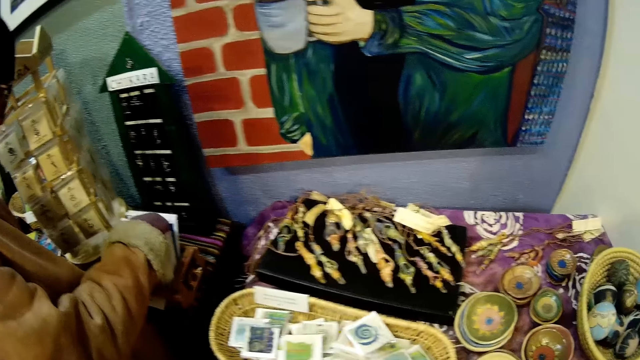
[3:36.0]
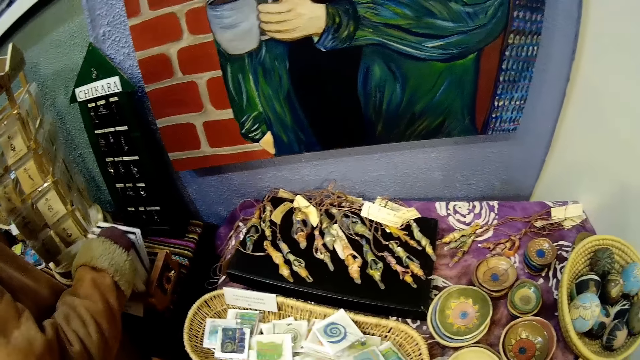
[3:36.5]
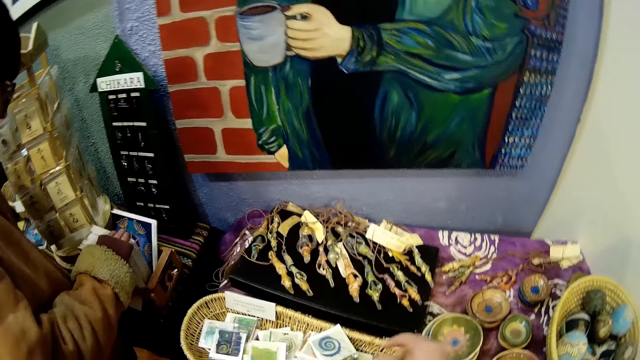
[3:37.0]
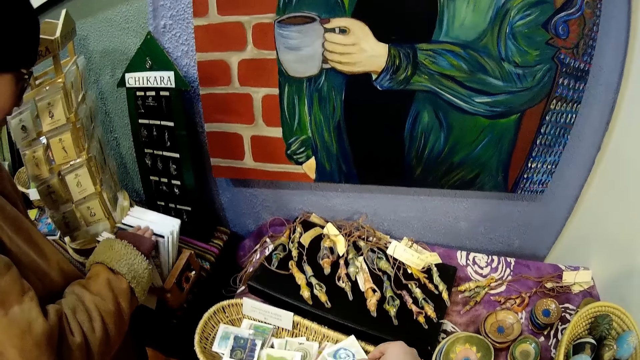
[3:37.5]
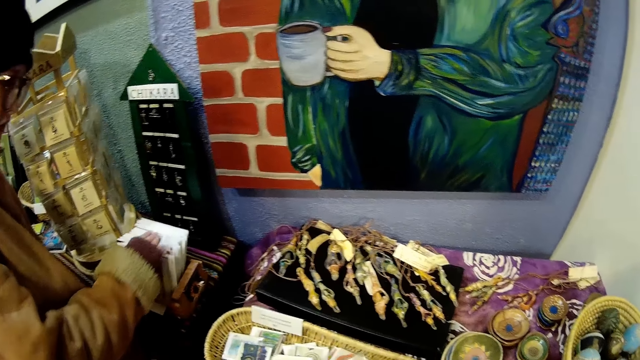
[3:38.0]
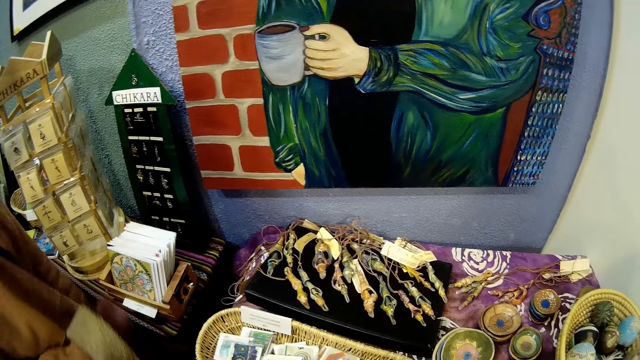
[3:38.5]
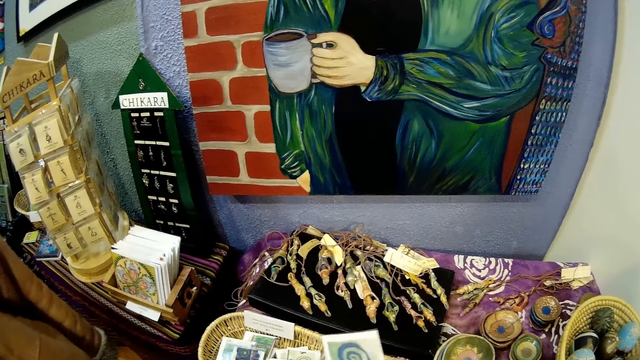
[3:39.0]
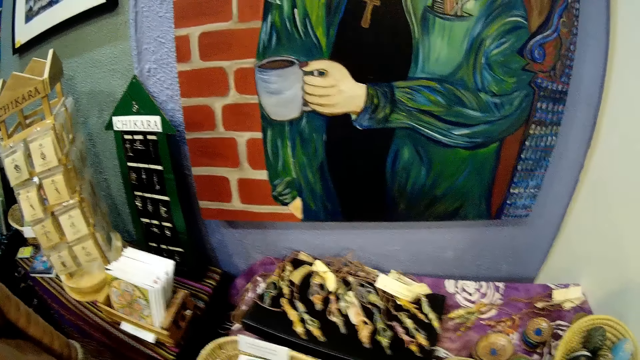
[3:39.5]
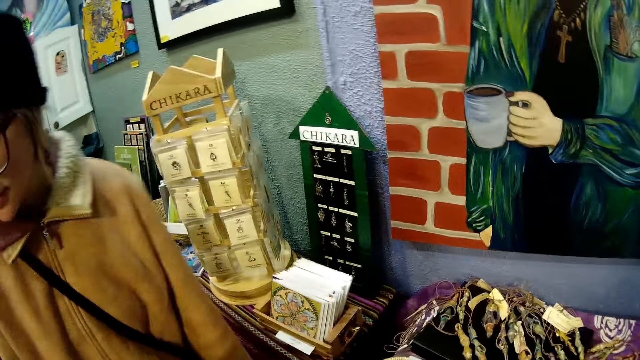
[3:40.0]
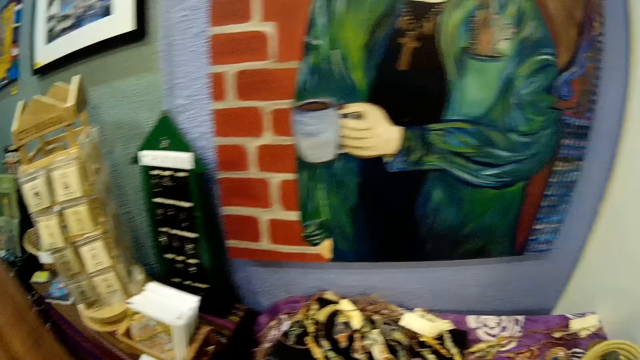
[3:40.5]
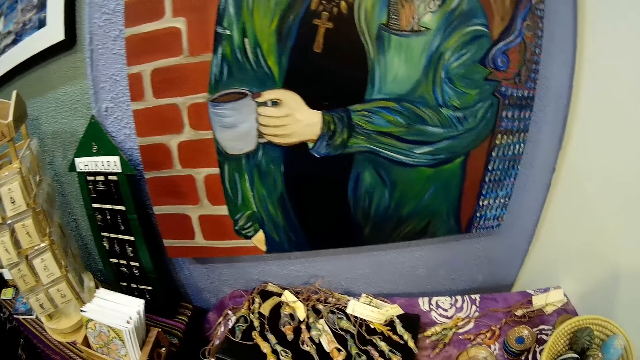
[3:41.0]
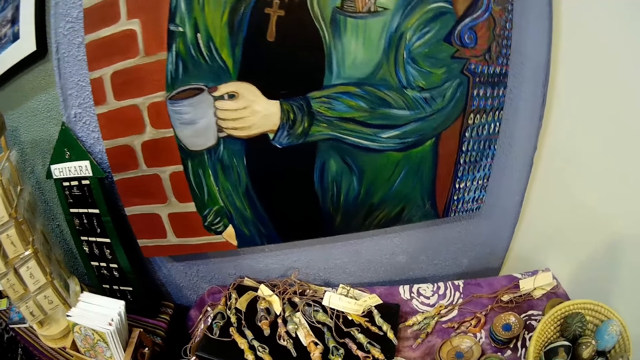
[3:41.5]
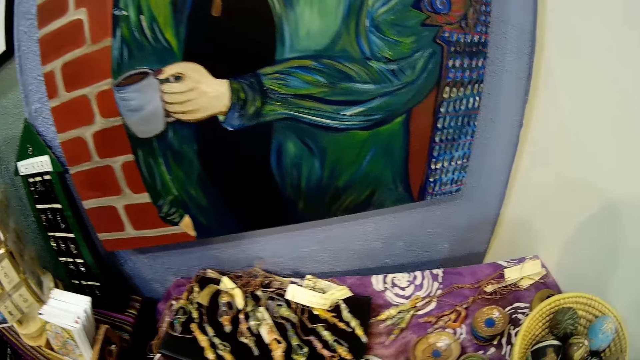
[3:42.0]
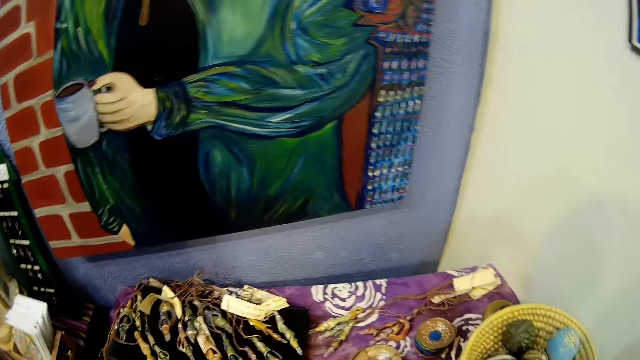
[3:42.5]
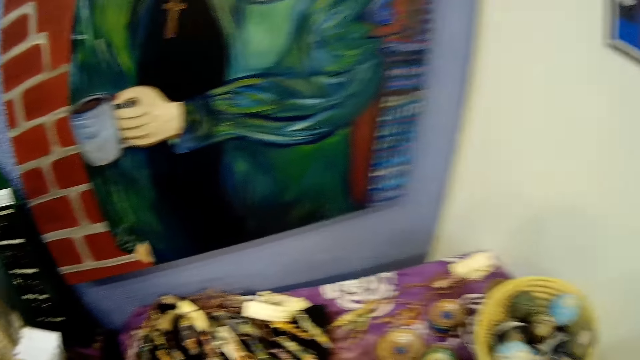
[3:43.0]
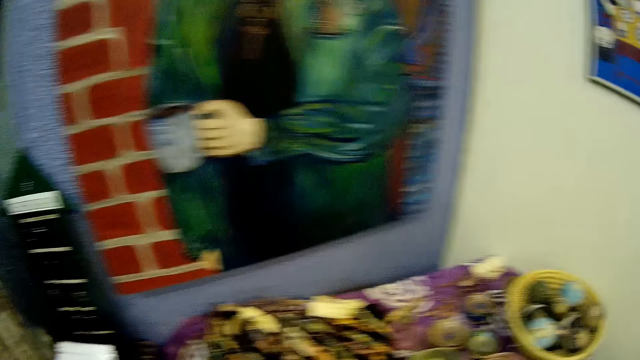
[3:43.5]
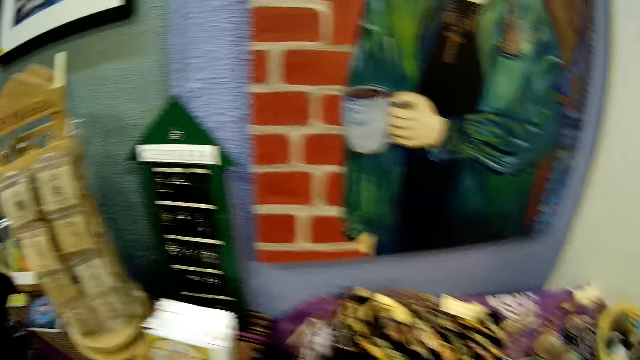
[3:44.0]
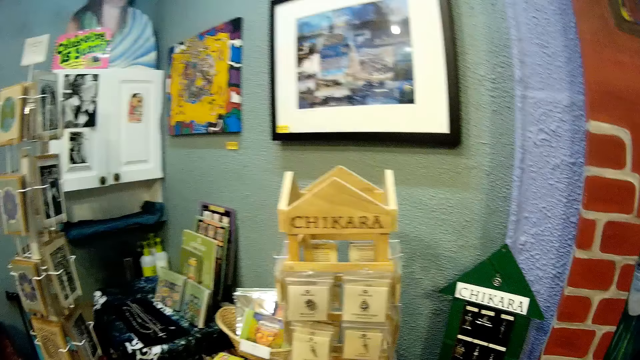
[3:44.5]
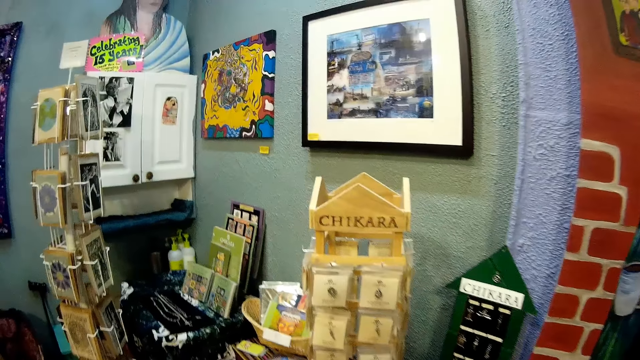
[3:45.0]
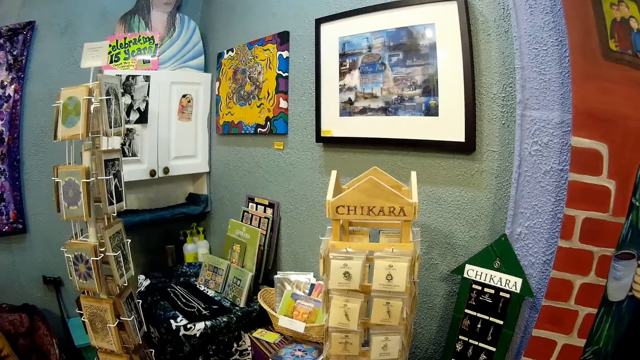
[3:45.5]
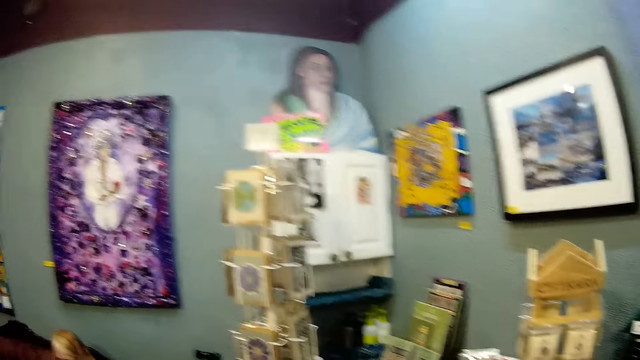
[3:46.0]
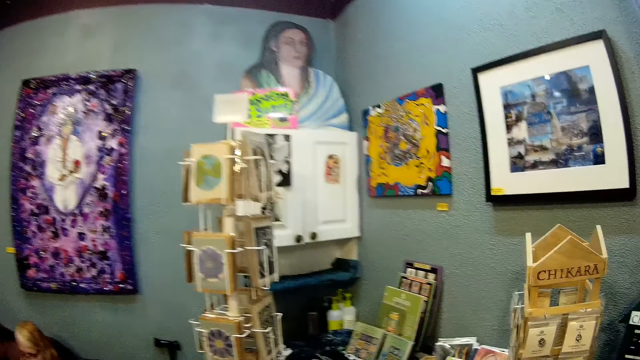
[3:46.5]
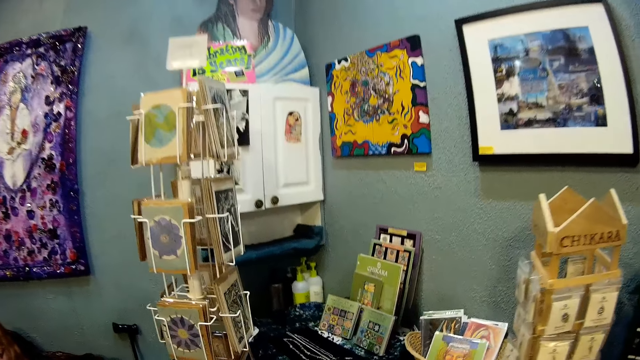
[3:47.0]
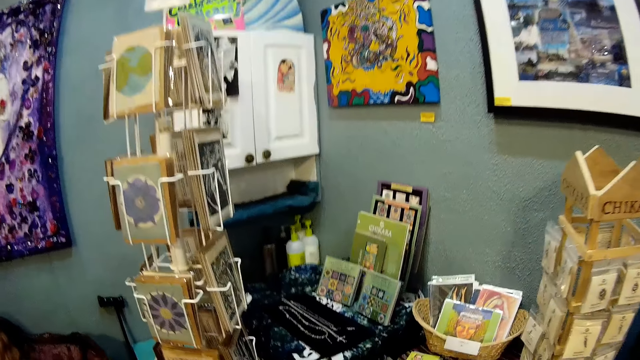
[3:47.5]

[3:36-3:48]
A person turns. The camera wearer looks around the gallery store.

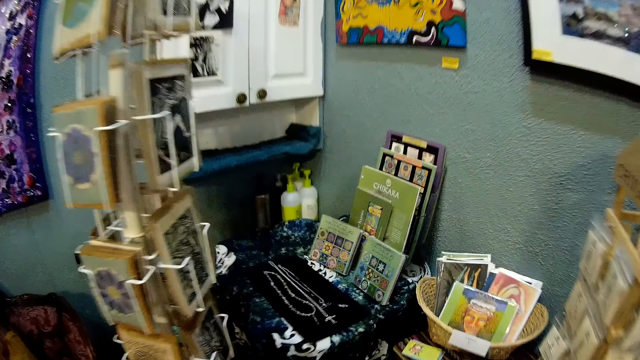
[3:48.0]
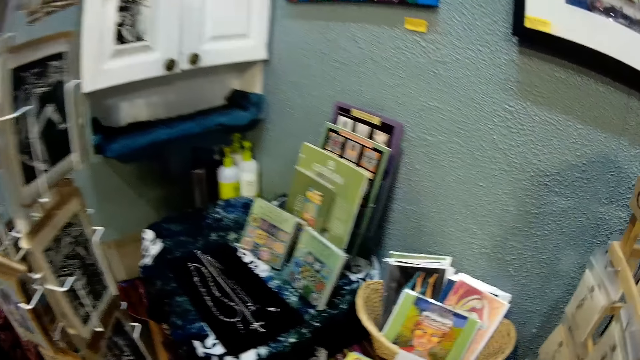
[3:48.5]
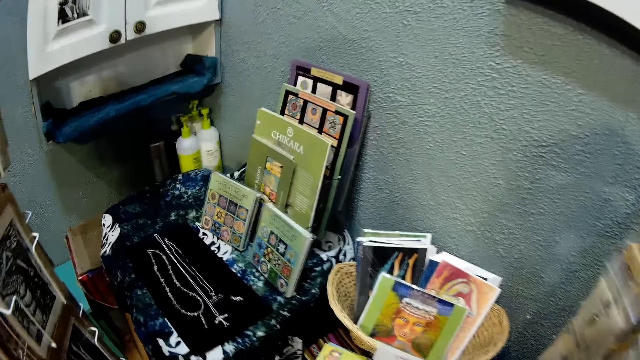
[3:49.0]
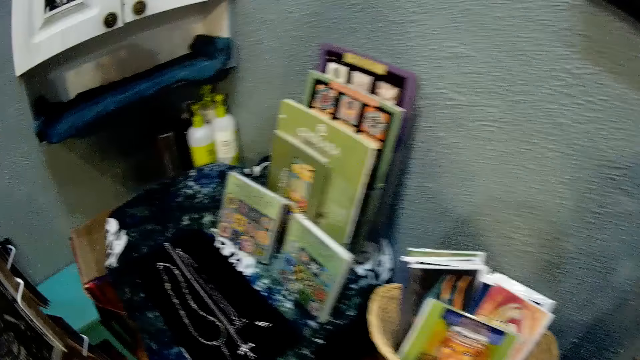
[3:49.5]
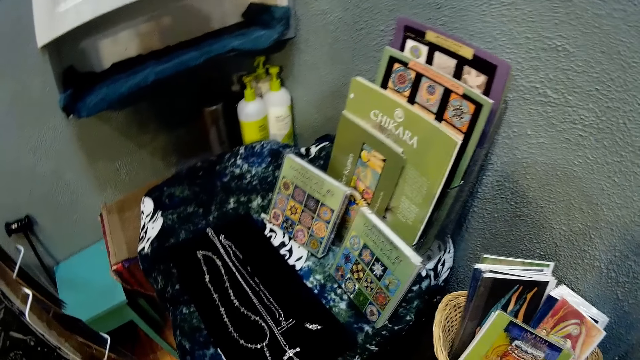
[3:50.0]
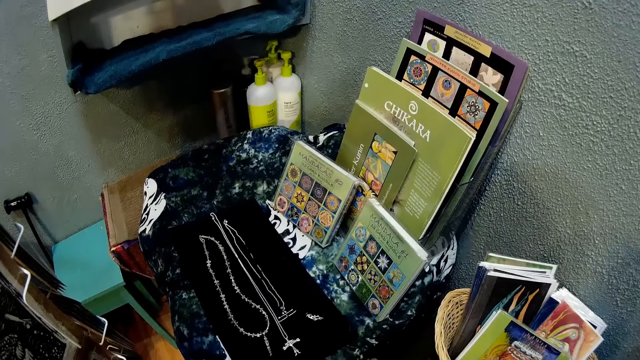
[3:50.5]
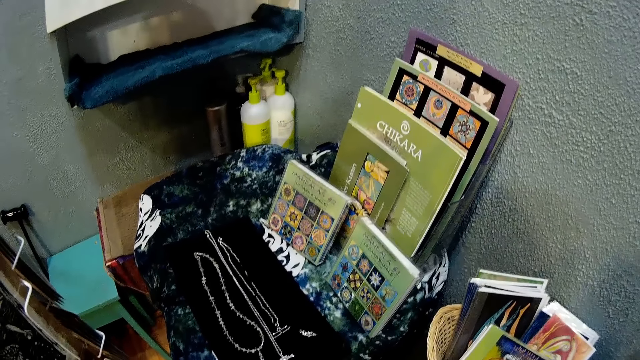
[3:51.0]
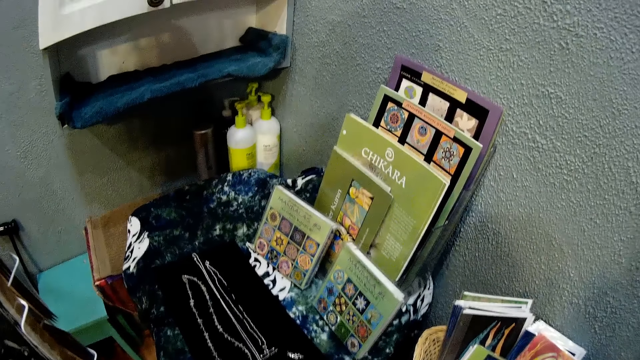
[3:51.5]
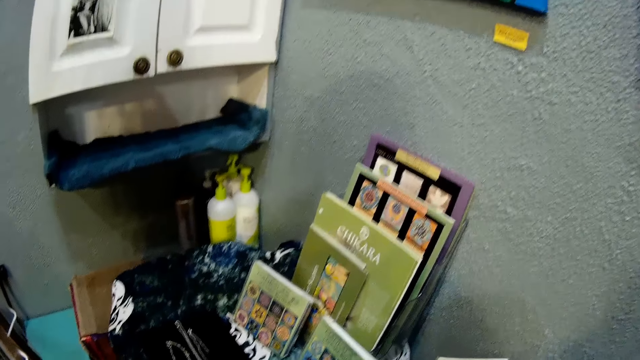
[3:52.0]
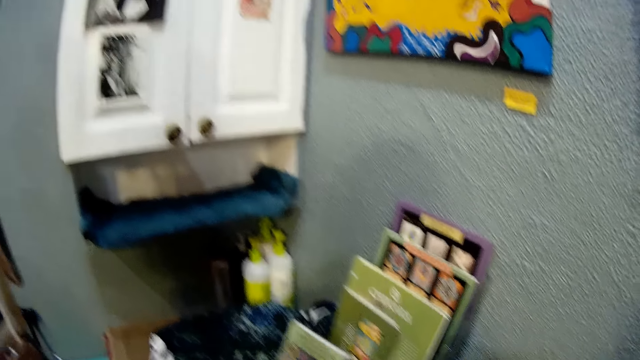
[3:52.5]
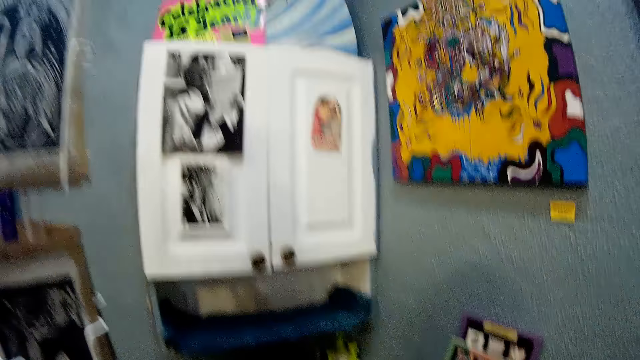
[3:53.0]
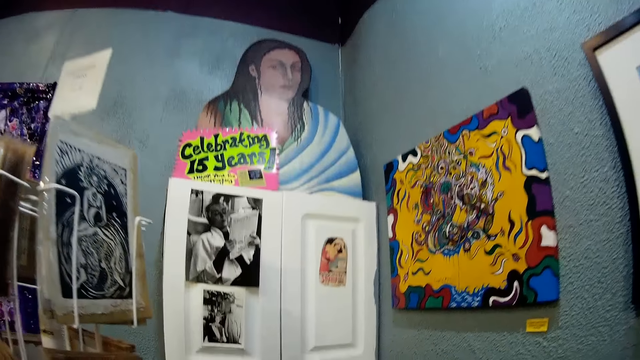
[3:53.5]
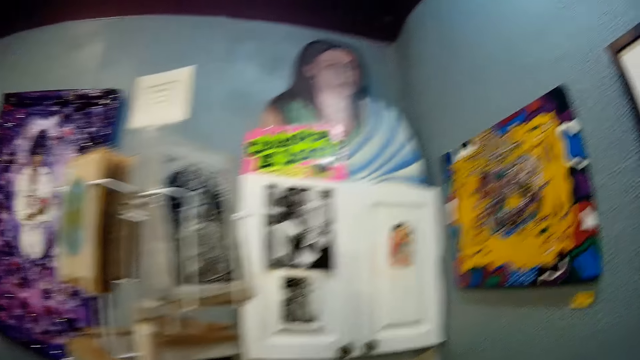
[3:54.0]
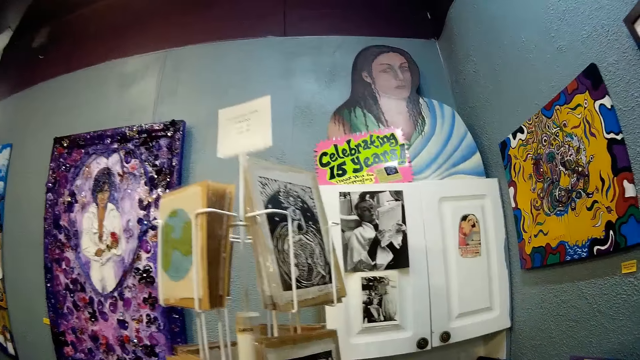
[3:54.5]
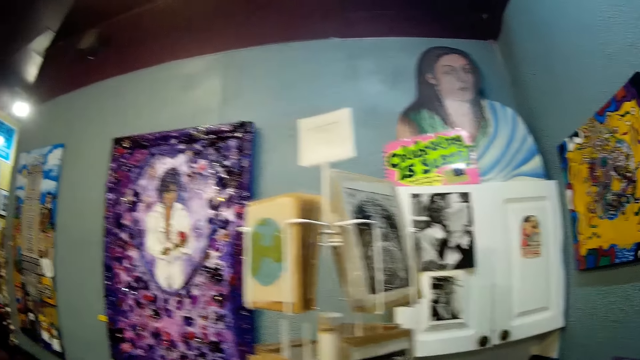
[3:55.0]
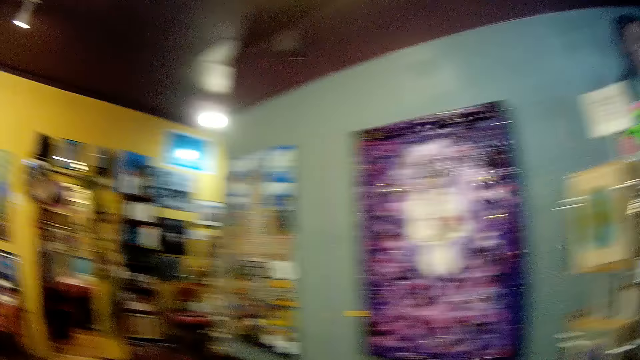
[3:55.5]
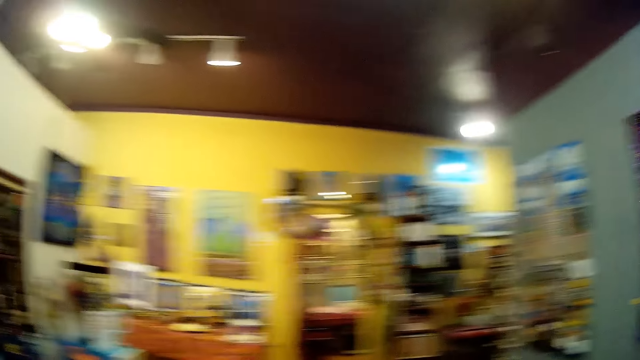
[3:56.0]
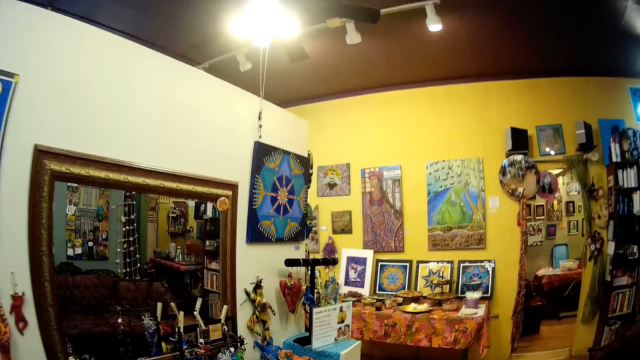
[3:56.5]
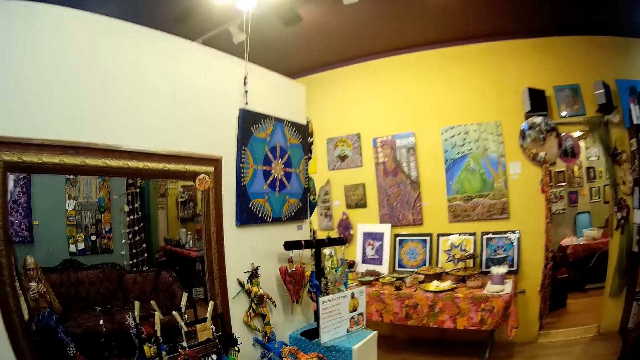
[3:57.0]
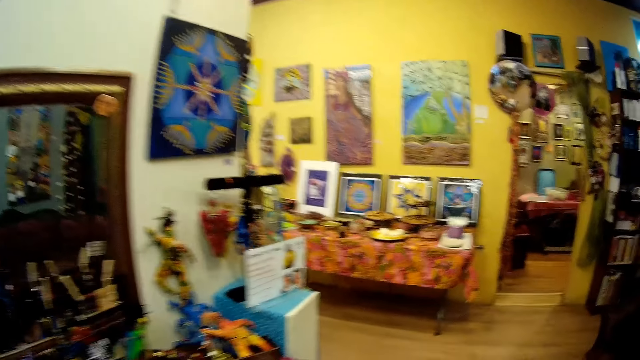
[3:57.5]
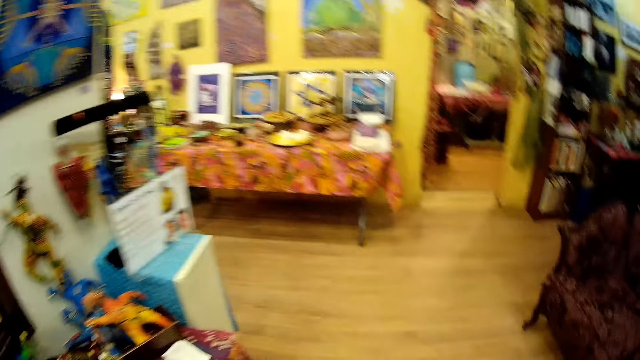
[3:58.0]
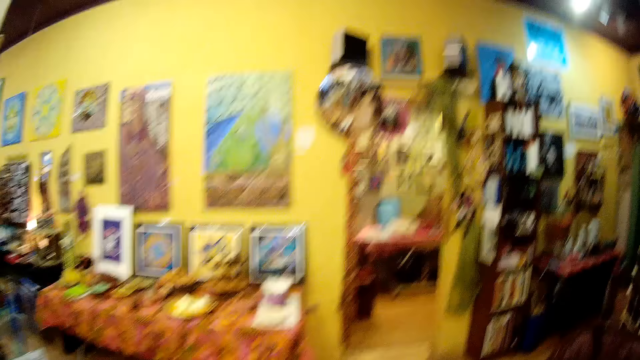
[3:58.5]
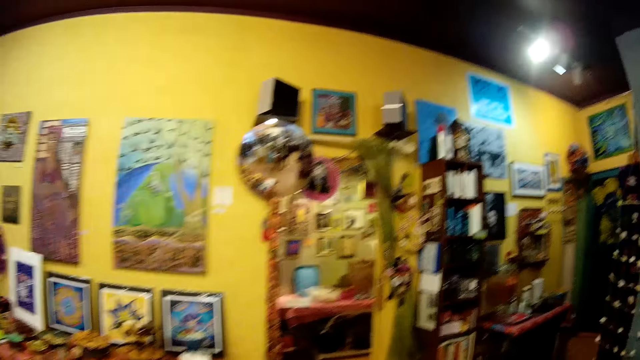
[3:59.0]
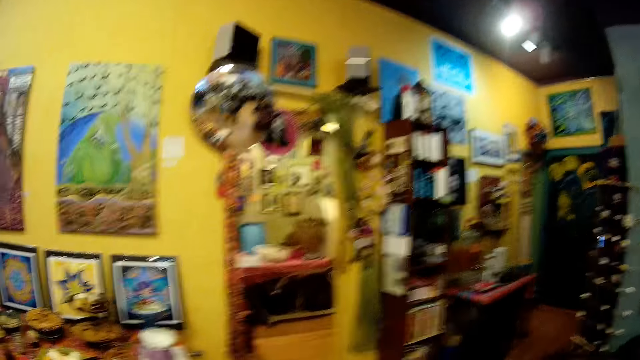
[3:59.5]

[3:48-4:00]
The camera wearer walks away from the toy section.
